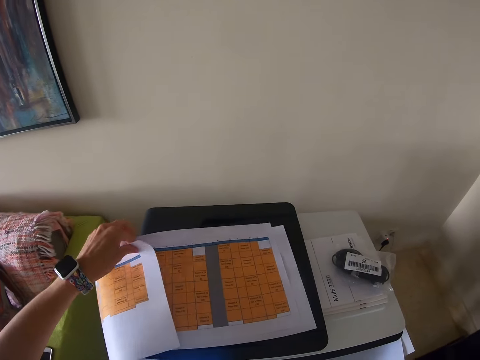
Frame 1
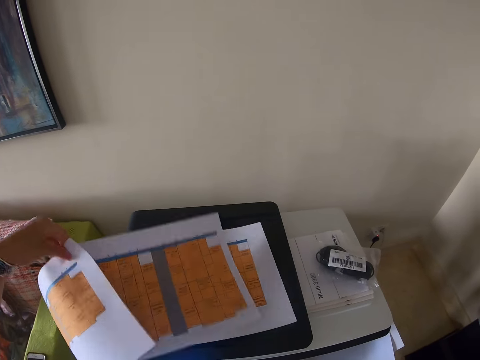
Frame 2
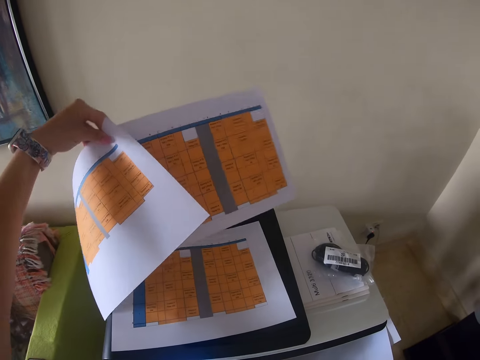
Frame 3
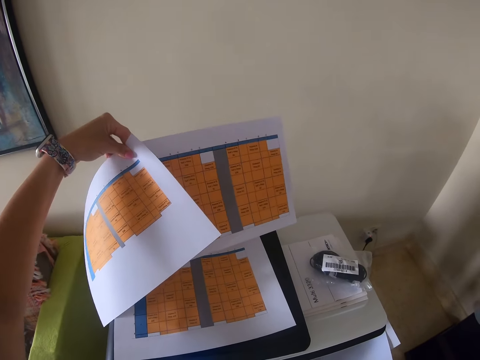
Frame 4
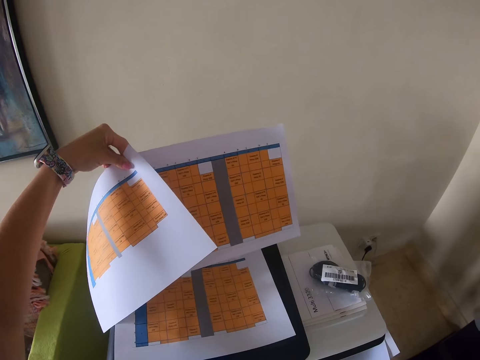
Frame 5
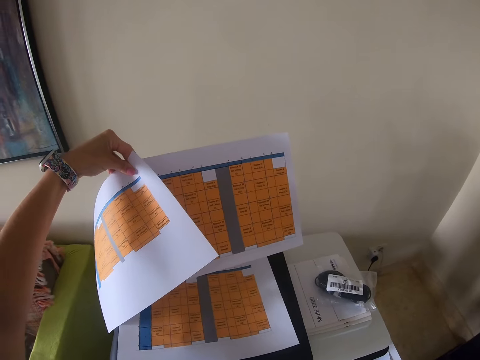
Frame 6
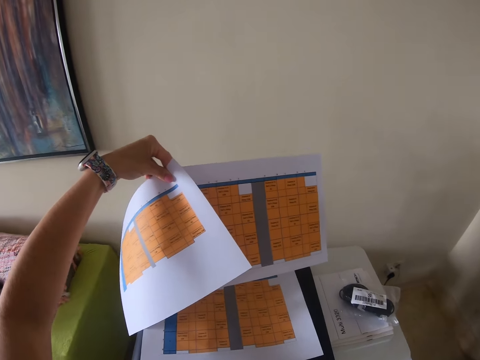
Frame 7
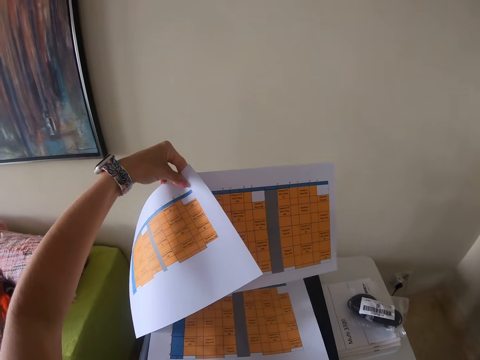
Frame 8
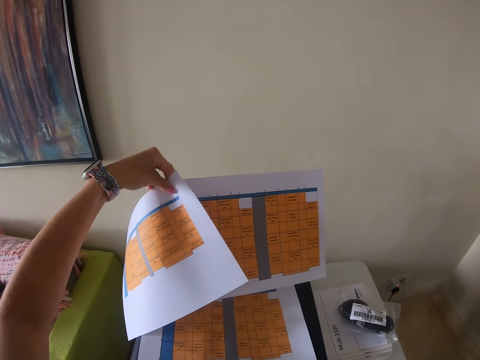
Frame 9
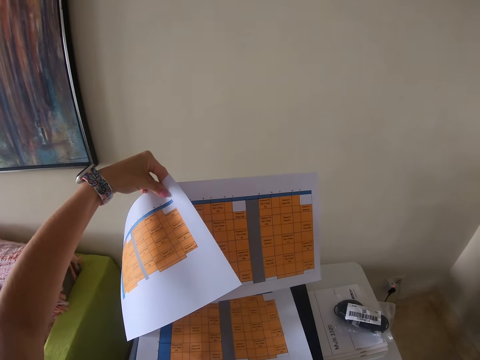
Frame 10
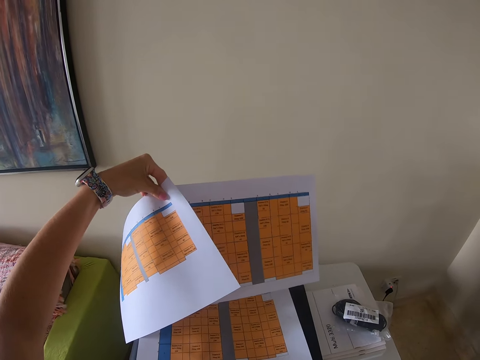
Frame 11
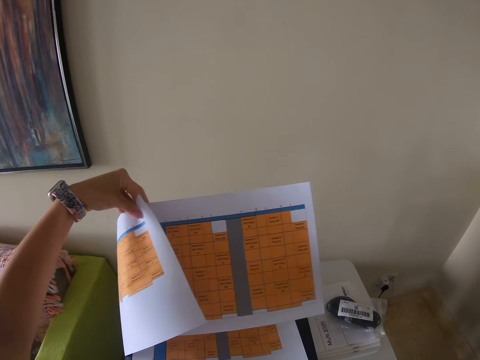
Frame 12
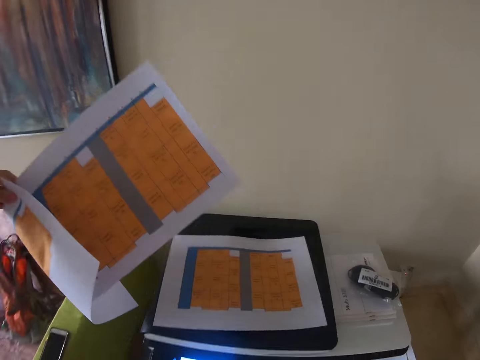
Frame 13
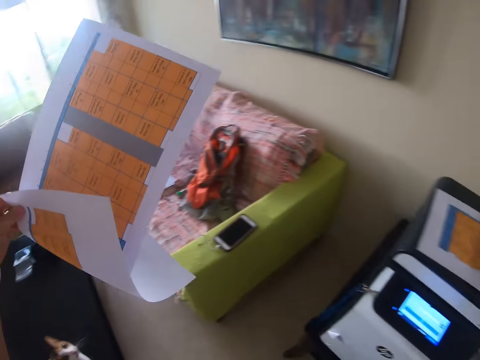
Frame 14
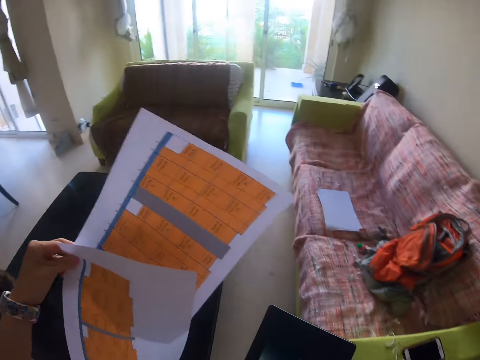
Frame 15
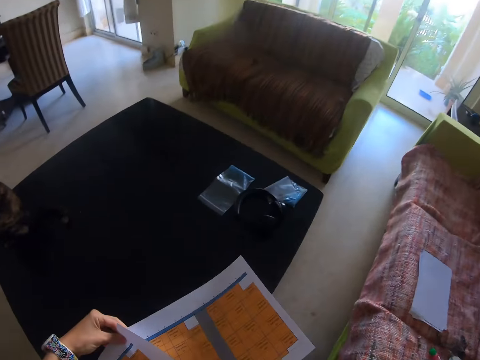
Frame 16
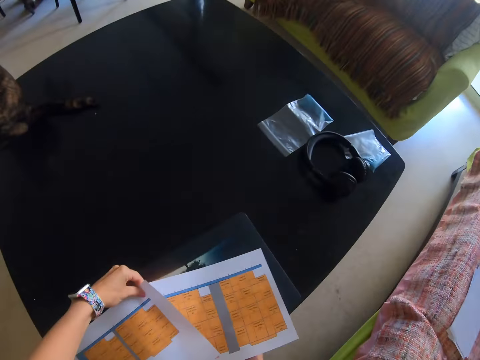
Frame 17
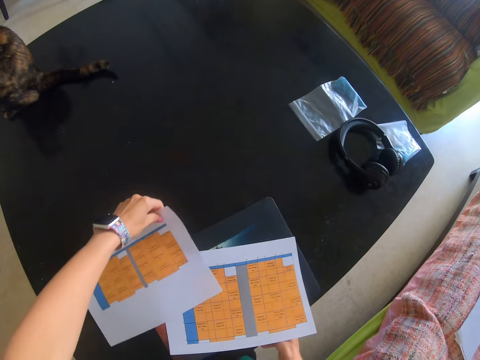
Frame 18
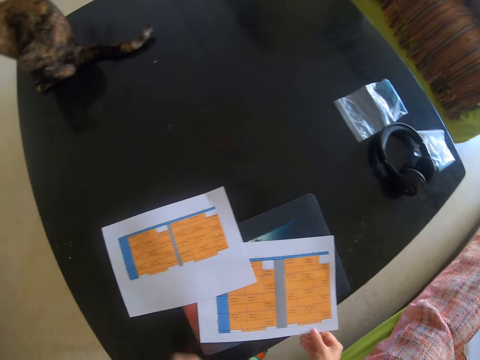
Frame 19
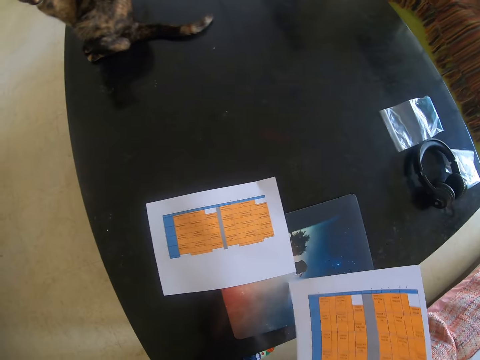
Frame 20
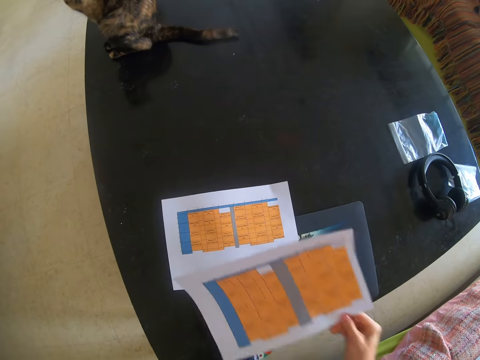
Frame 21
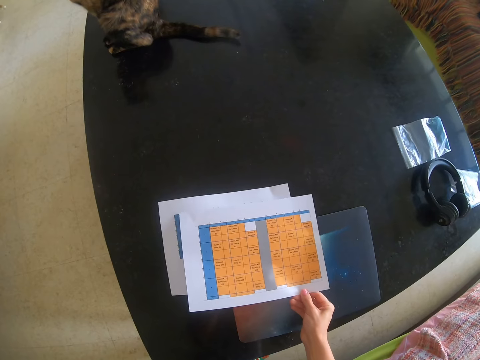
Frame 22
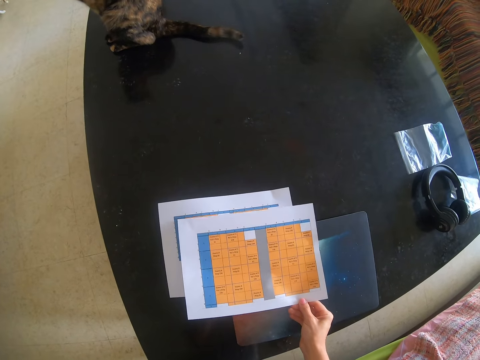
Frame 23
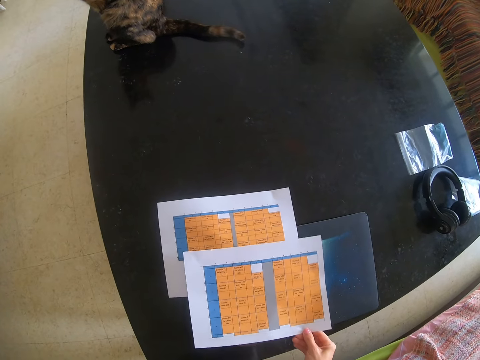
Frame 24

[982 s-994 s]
The camera wearer picks paper from the printer. They walk to the table. They put the papers on the table. They put the papers on the laptop.

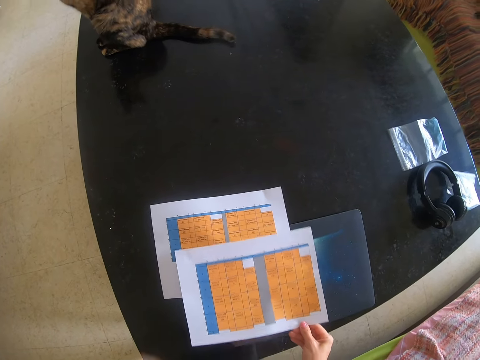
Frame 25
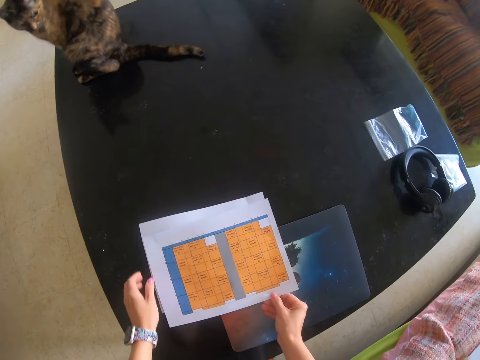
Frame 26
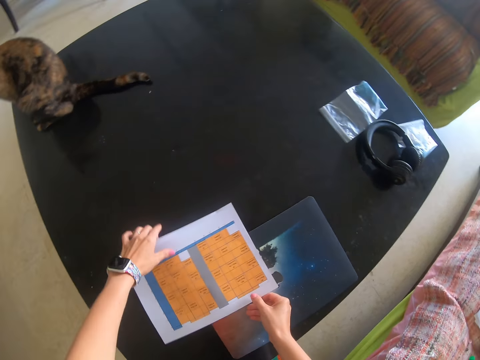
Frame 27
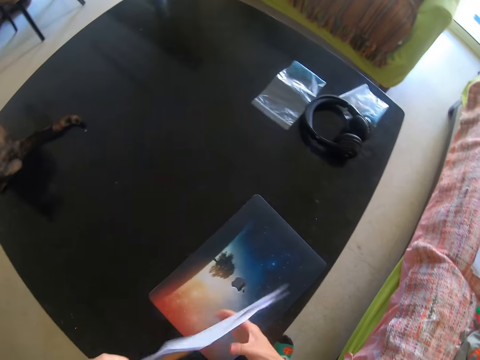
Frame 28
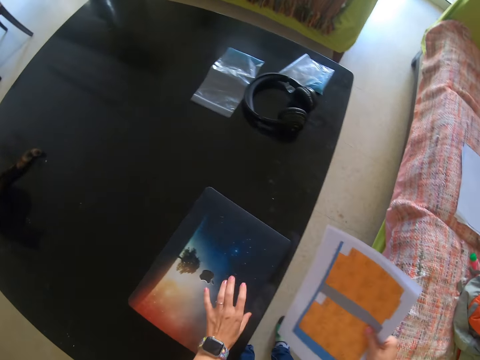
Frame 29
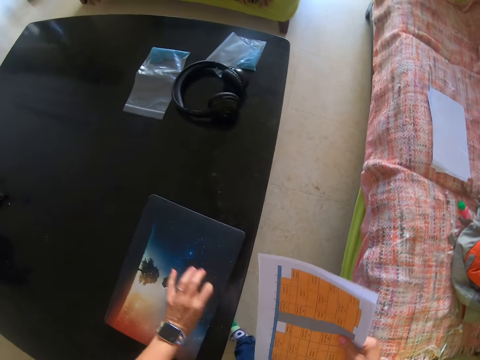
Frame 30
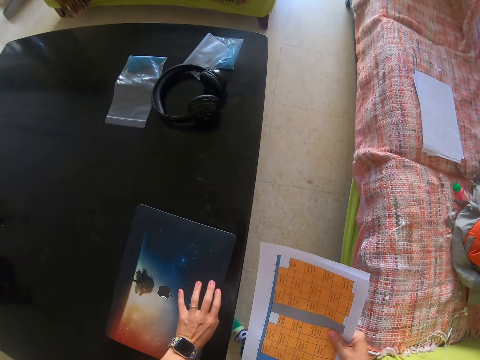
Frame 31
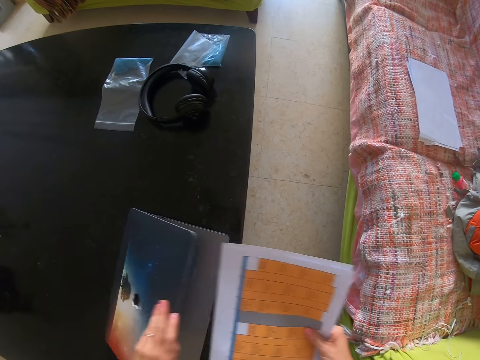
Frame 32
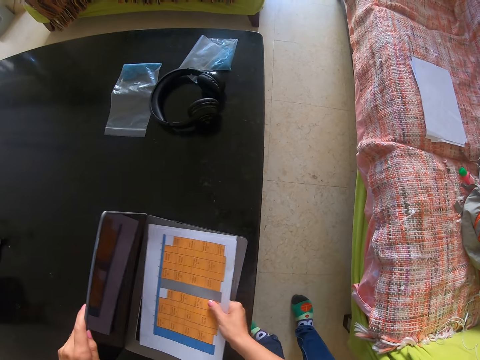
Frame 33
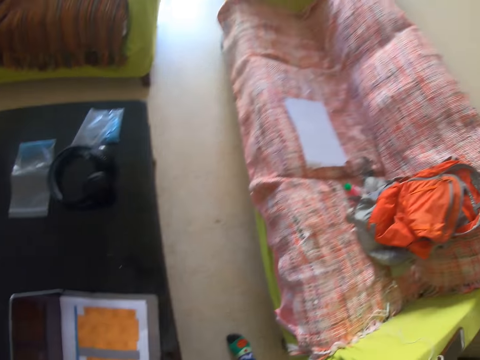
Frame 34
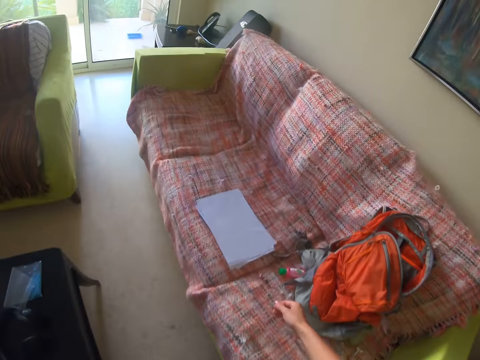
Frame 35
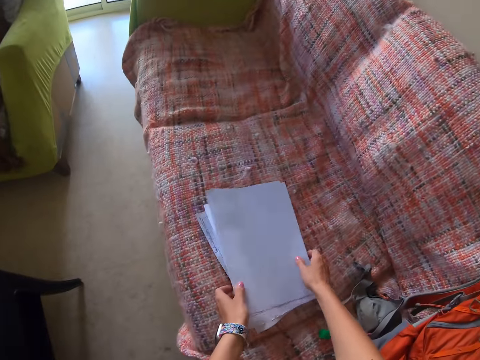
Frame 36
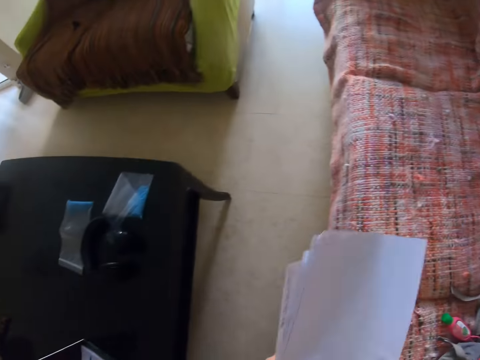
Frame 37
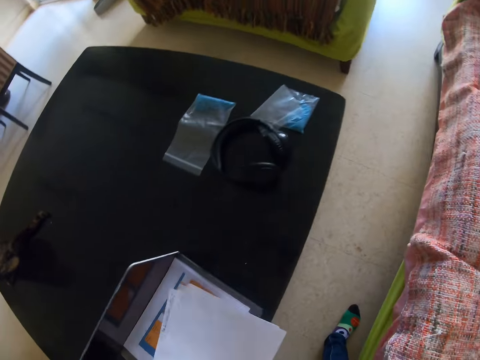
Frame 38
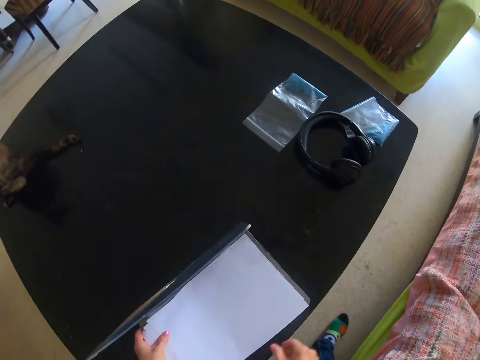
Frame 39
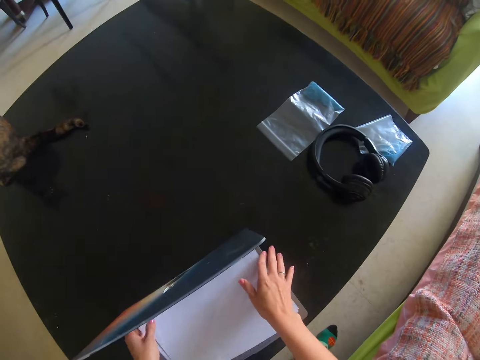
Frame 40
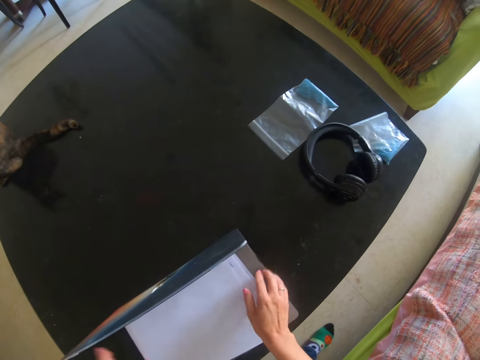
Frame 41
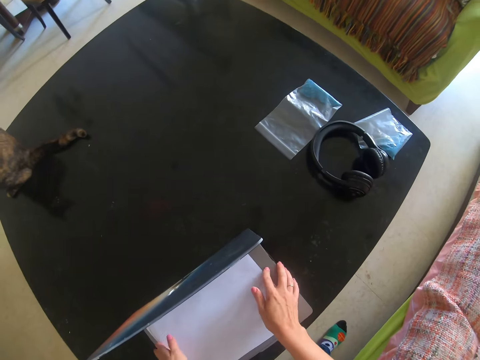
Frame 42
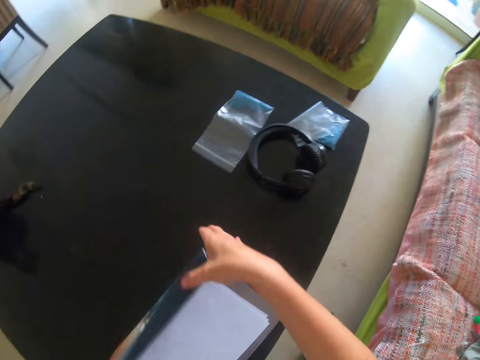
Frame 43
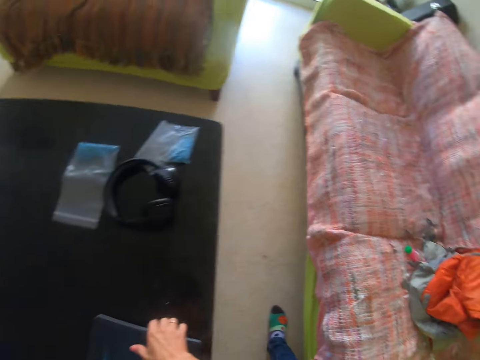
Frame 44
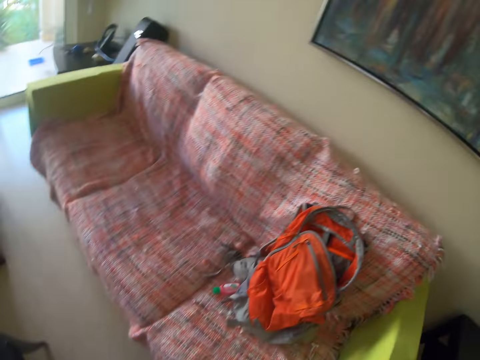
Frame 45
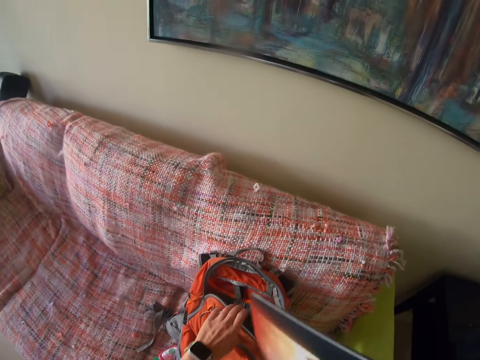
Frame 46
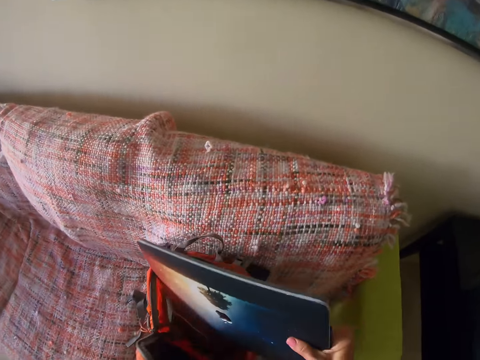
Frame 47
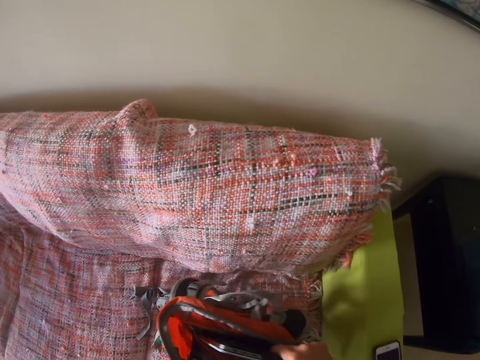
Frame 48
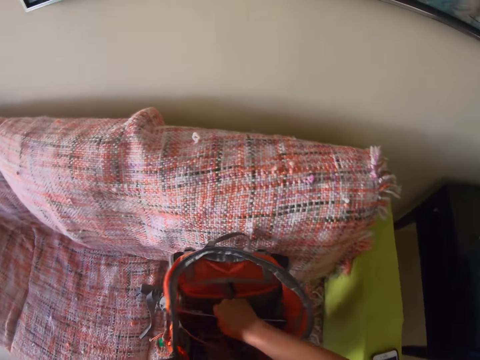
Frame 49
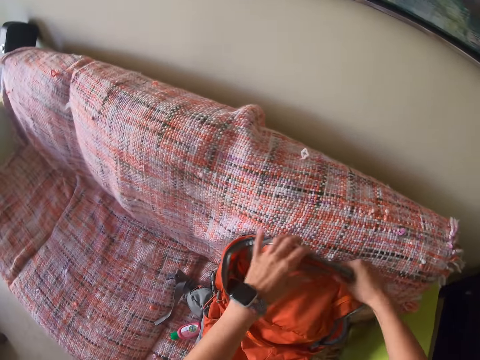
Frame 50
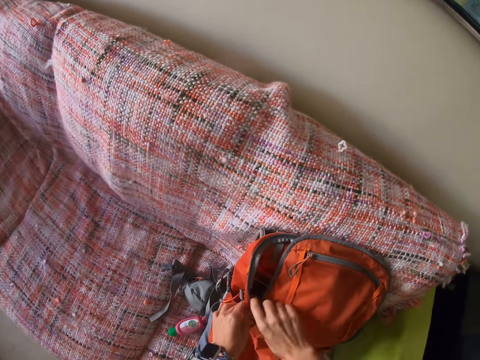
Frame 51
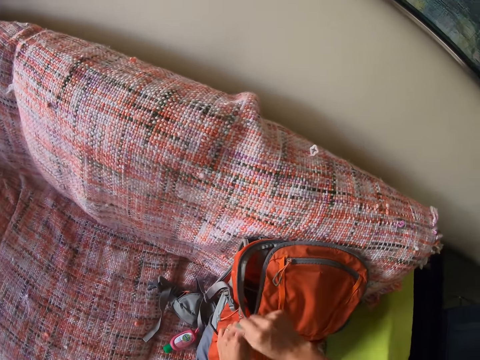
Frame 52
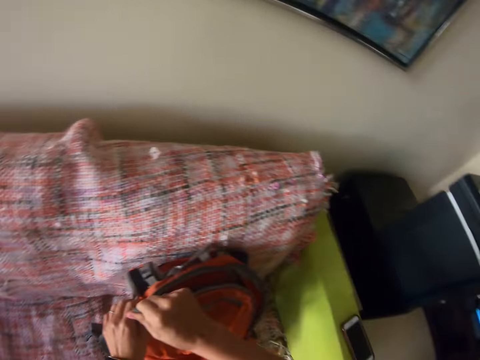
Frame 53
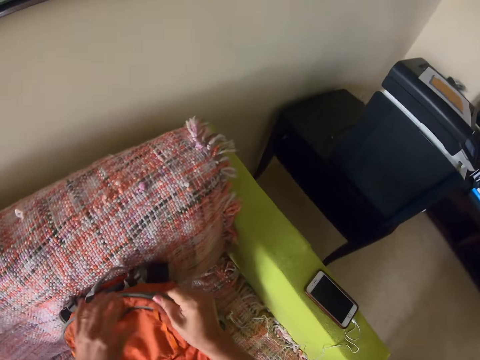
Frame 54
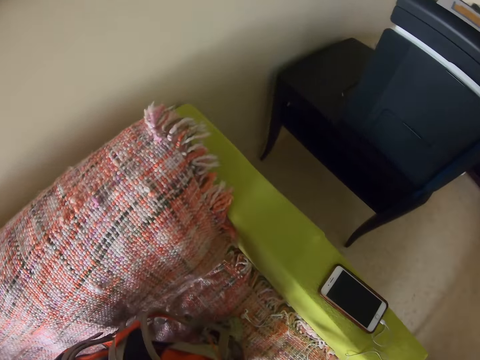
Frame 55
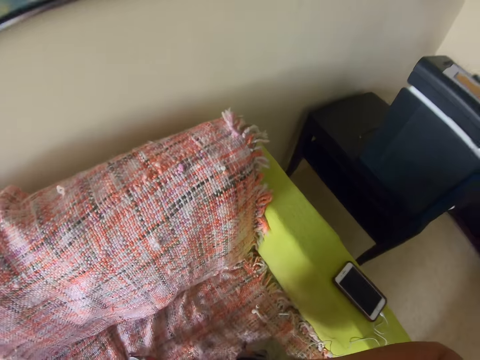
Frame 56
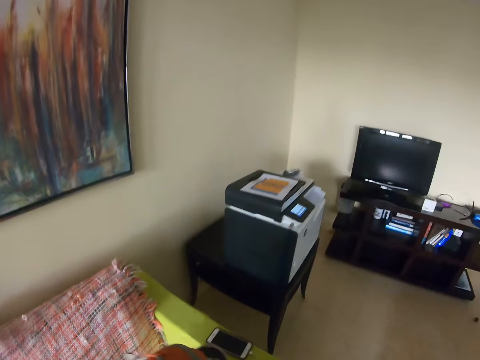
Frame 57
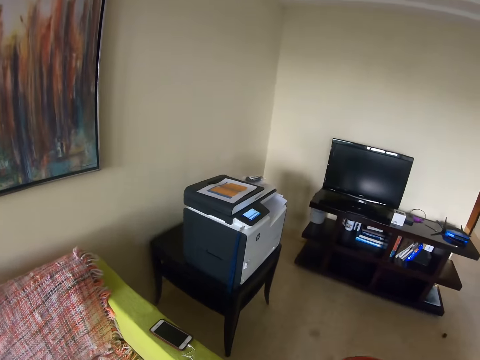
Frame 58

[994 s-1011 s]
The camera wearer picks papers from the printer. They open the laptop. They put the papers in the laptop. They take papers from the sofa. They put the papers in the laptop. They close the laptop. They put the laptop in the bag. They zip the bag.
